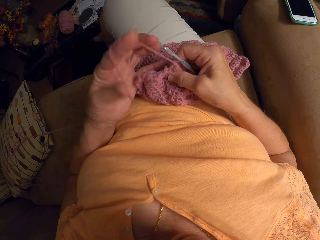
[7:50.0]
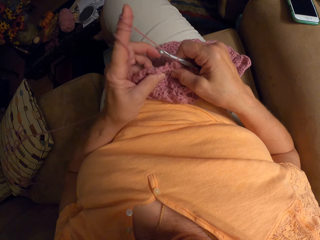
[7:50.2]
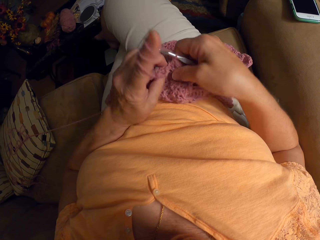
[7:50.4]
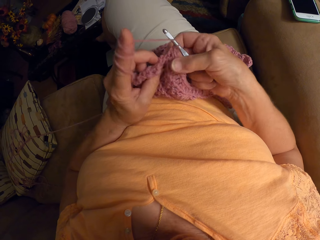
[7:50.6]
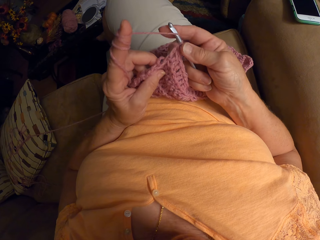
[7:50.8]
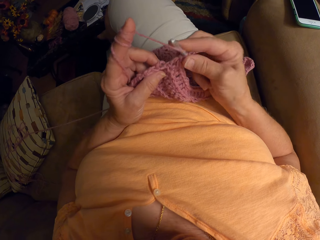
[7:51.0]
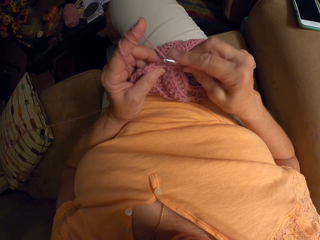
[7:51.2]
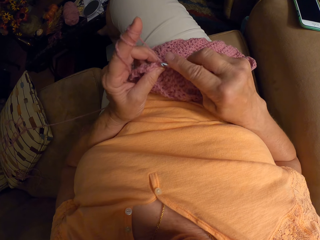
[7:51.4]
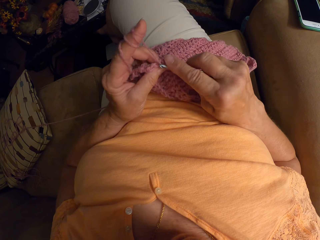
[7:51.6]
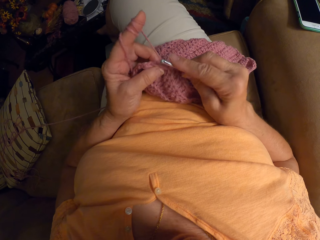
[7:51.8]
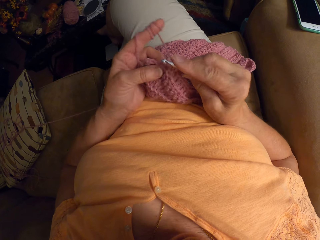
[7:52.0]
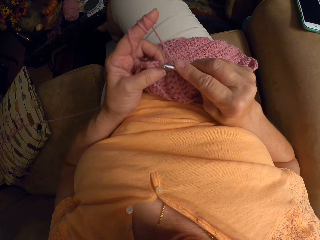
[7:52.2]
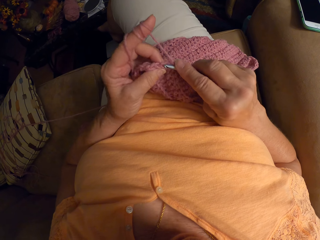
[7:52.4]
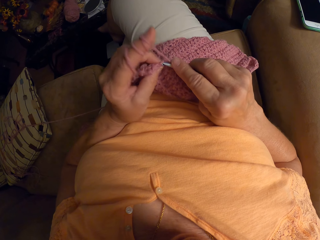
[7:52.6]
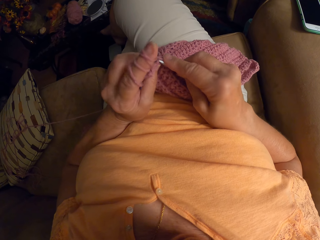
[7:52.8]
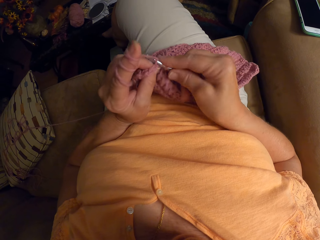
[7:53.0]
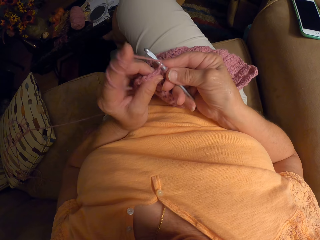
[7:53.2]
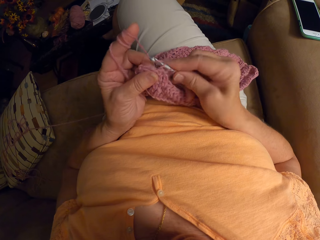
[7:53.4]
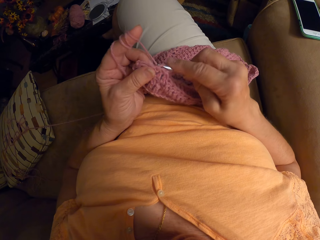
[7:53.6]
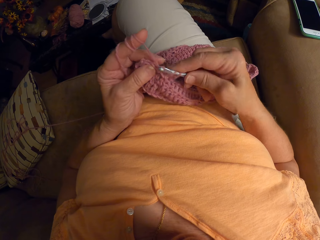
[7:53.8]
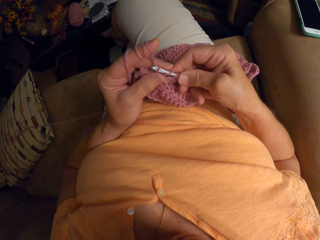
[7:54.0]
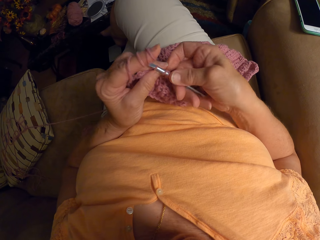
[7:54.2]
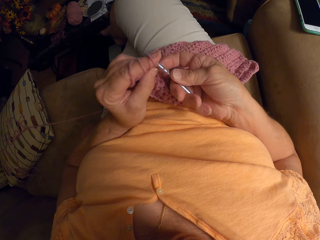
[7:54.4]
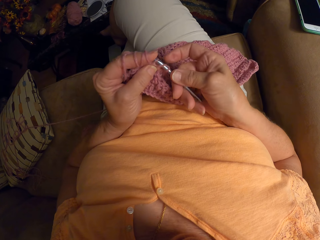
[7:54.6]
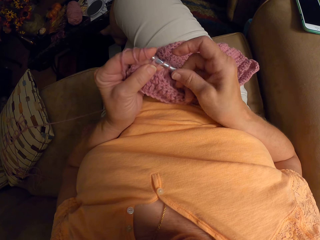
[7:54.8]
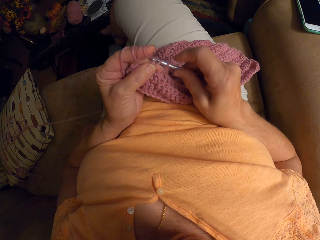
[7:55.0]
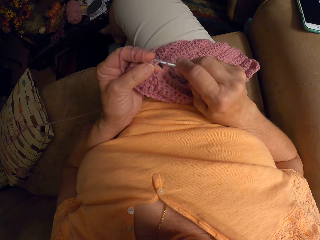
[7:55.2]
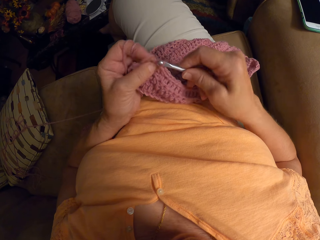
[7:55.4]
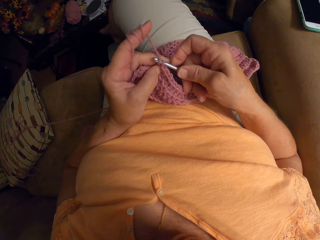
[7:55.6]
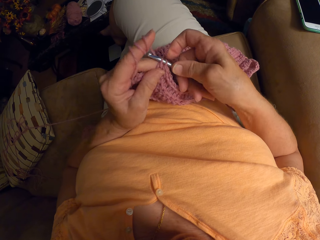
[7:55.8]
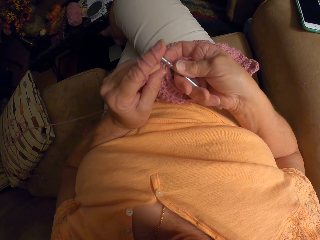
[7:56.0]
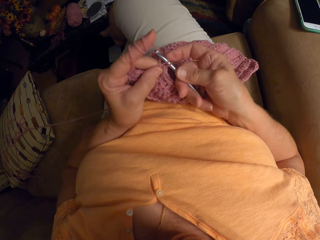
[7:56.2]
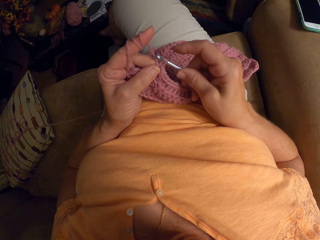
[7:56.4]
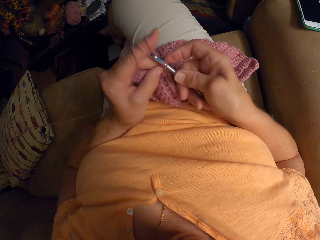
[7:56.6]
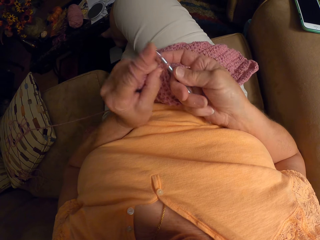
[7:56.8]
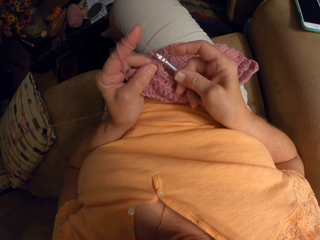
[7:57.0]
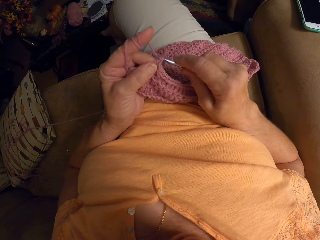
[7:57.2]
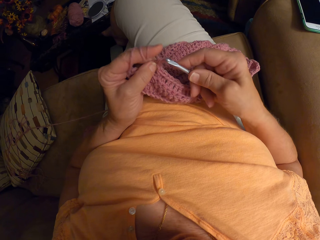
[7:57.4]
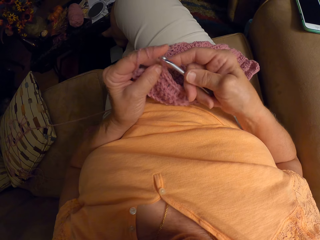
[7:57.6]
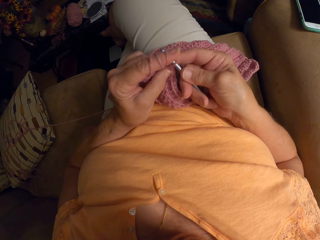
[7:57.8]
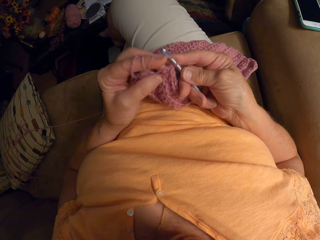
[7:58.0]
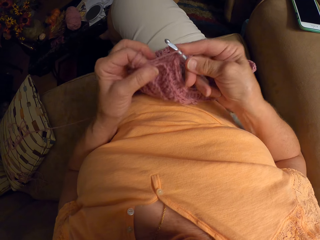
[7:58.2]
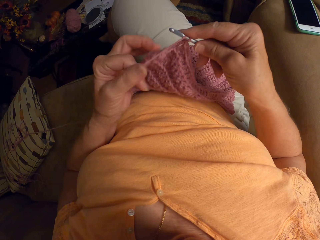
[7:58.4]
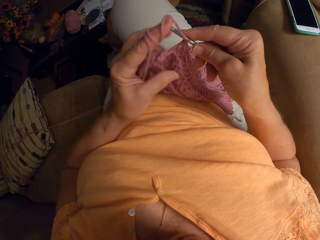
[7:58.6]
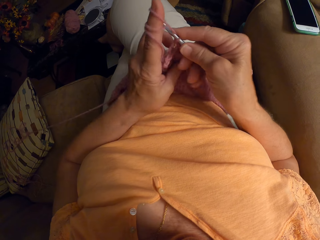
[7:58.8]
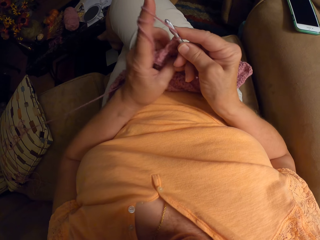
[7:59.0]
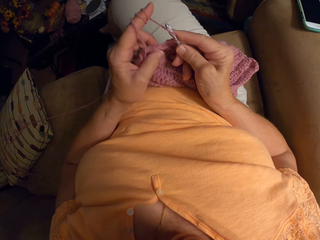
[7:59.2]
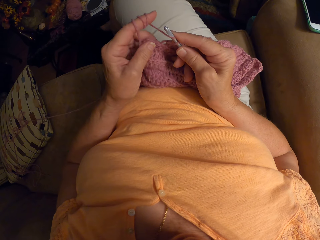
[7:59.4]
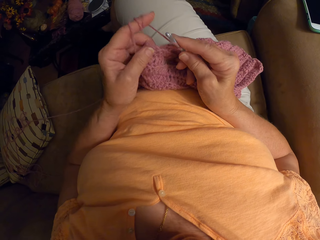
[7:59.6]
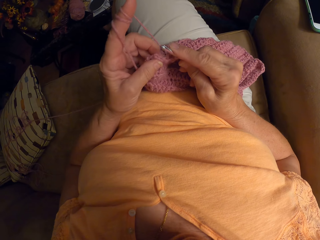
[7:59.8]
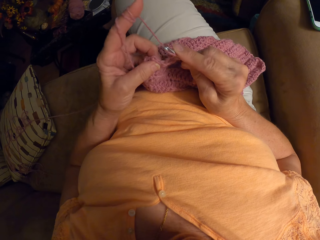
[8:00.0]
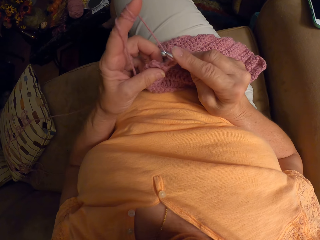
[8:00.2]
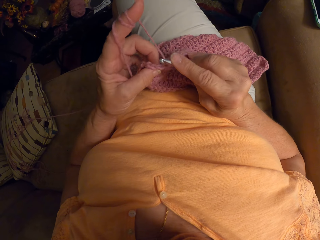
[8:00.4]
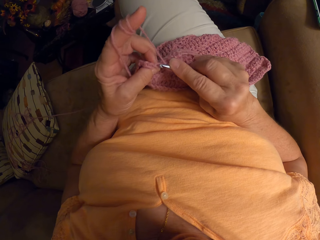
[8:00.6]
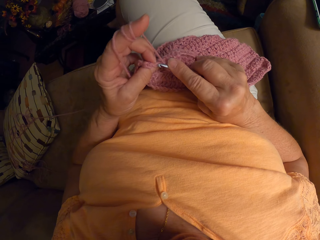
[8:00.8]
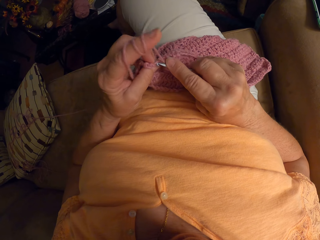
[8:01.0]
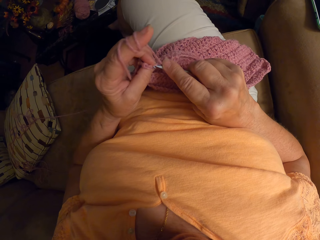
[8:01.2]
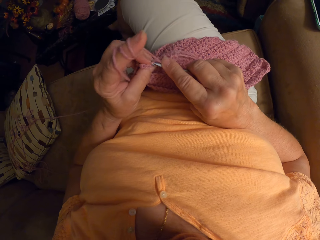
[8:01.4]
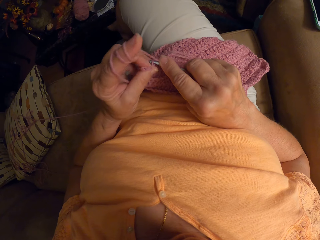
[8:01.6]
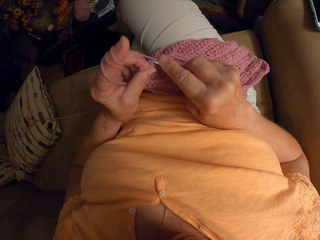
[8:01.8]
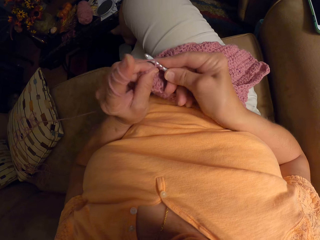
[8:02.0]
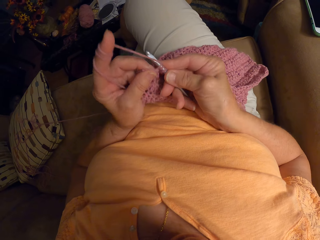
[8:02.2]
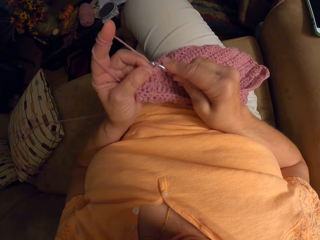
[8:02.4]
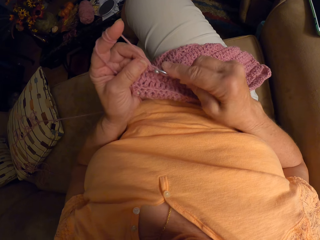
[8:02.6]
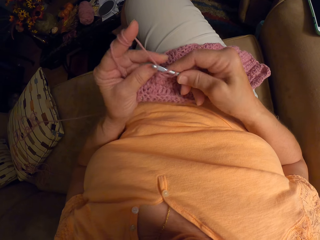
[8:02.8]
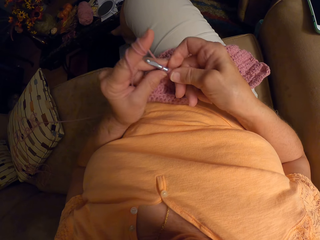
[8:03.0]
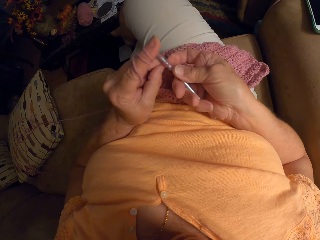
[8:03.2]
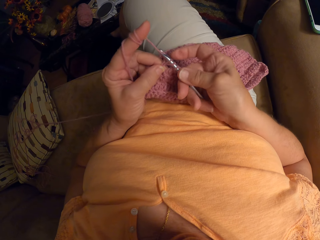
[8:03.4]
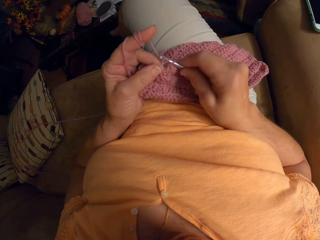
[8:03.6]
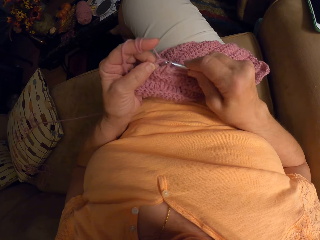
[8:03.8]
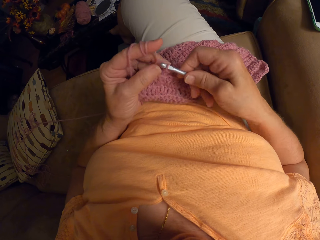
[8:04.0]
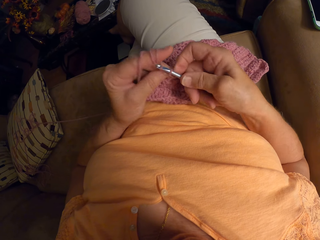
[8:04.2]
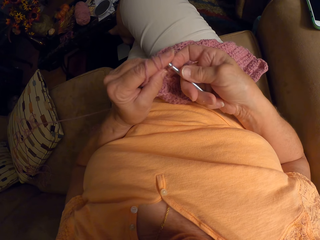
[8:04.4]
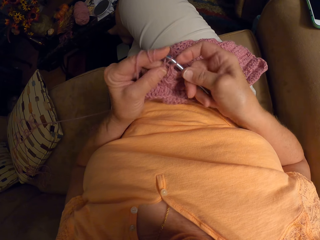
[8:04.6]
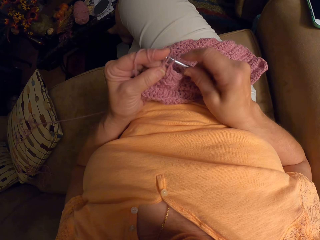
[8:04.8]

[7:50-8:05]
The camera wearer wraps the yarn around her left hand. She continues crocheting with the yarn. She adjusts the edges of the crochet on her lap. She continues crocheting with the yarn.

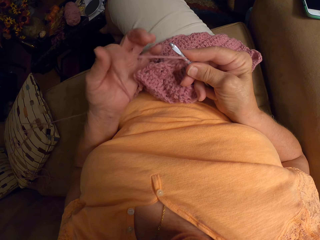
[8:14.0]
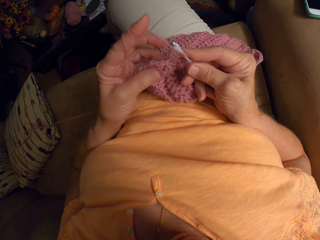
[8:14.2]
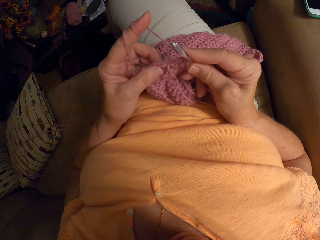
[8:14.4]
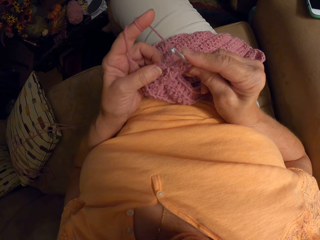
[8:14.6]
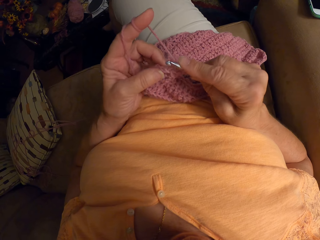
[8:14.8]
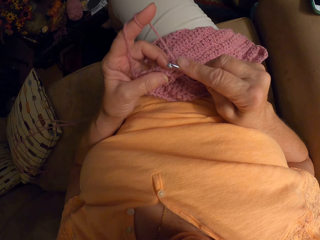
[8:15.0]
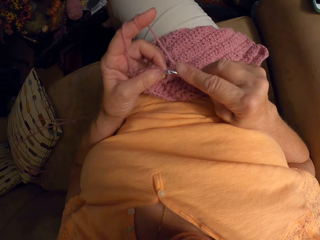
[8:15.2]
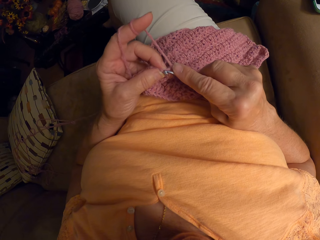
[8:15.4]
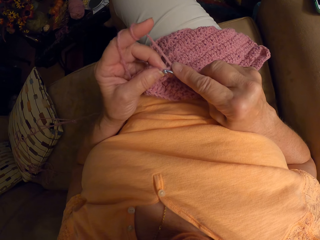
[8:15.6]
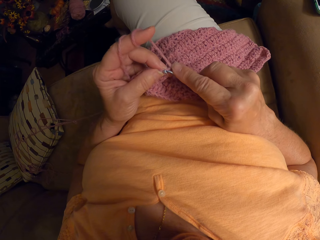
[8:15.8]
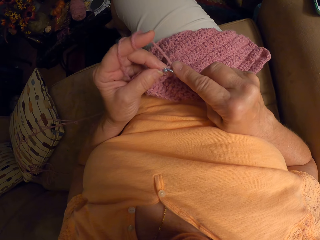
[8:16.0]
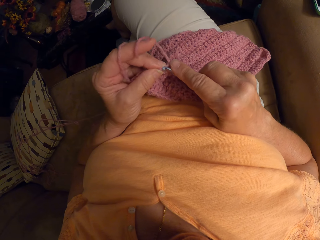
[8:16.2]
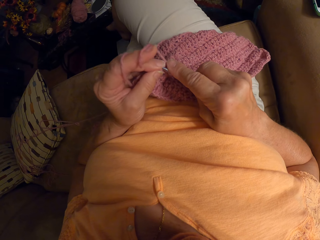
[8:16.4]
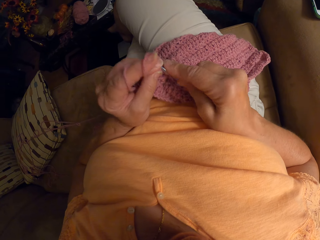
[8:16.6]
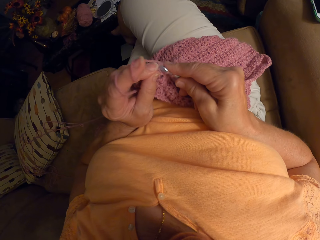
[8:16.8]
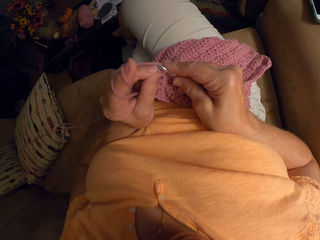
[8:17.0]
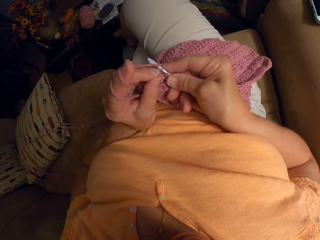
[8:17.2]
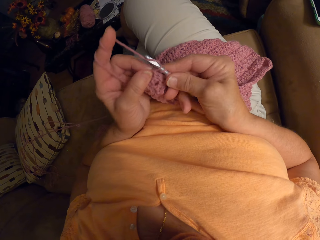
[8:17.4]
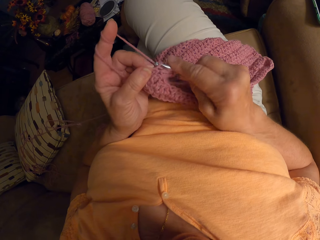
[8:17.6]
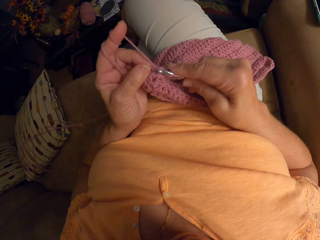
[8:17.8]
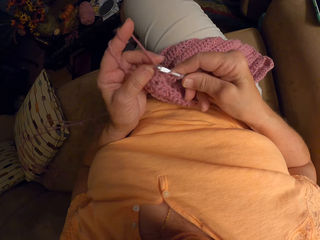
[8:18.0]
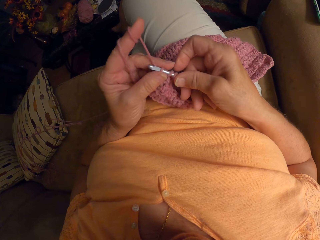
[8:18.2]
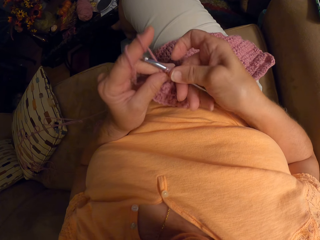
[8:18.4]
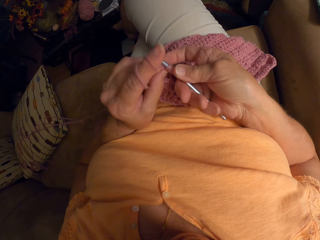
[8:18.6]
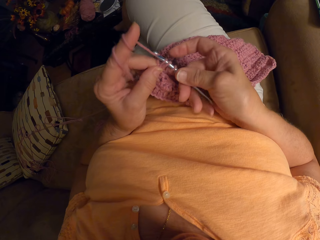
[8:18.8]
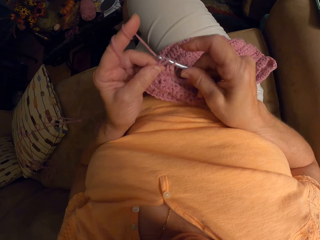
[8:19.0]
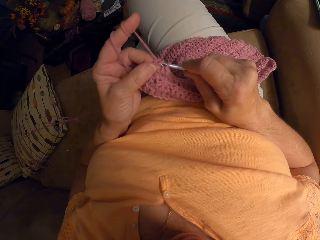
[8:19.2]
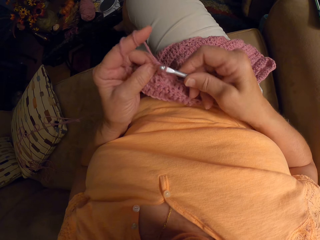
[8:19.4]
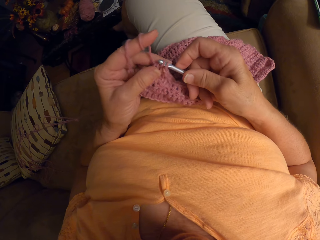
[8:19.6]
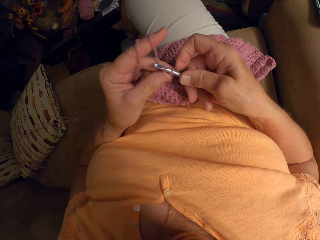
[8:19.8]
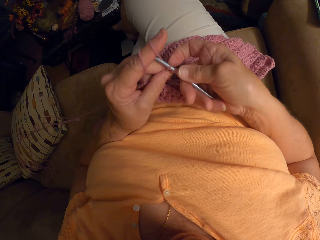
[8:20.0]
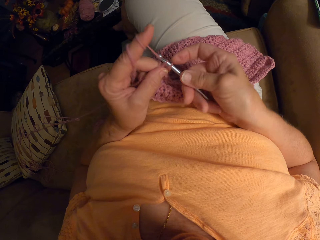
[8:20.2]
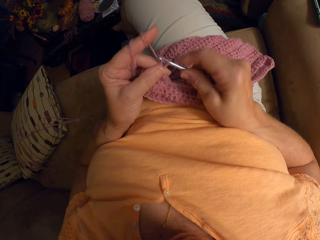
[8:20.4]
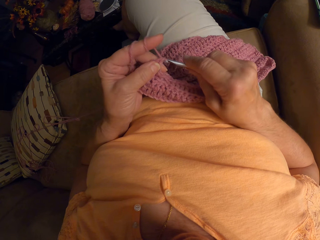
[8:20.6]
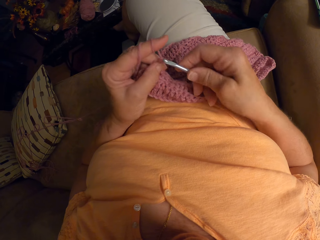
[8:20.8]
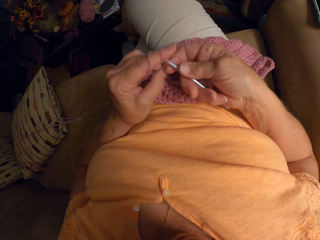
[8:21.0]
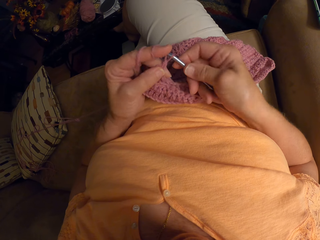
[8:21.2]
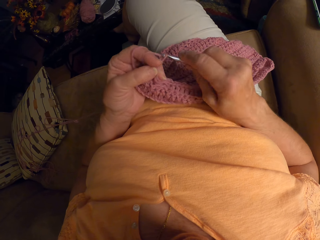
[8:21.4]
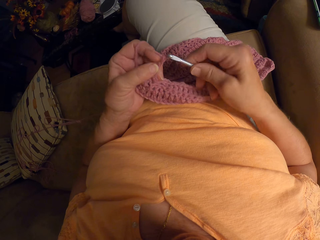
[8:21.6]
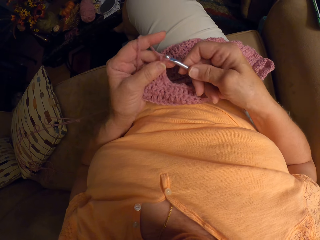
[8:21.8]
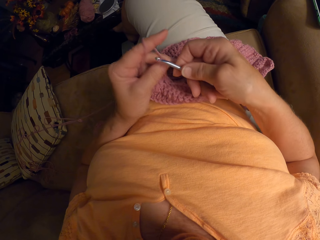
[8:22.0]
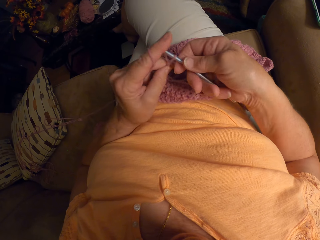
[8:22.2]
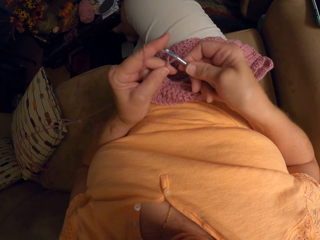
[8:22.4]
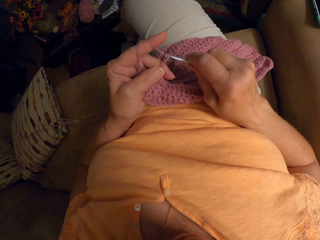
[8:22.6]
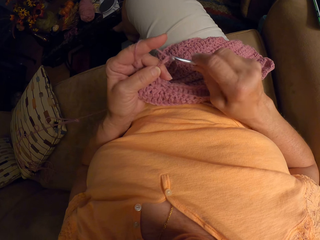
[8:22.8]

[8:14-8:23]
The camera wearer wraps the yarn around her left hand. She knits a garment using a knitting needle.
